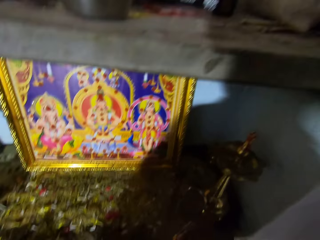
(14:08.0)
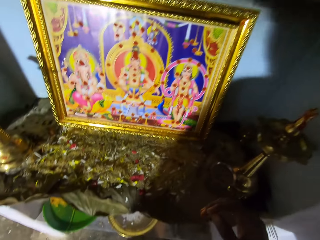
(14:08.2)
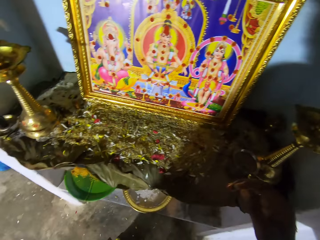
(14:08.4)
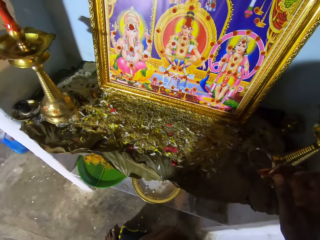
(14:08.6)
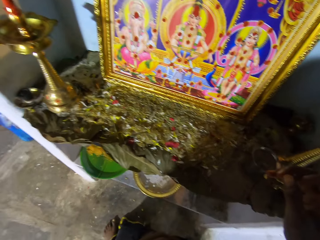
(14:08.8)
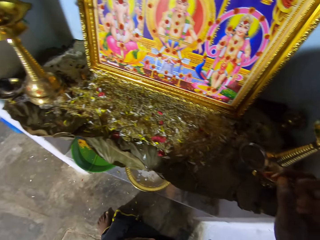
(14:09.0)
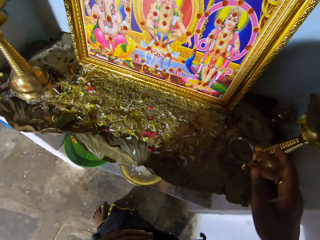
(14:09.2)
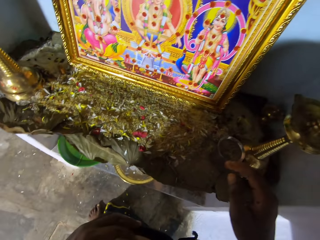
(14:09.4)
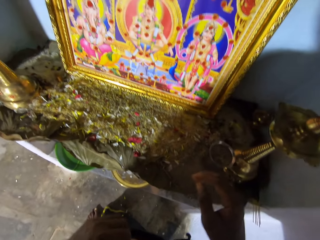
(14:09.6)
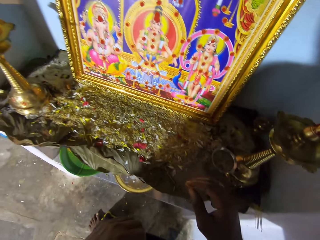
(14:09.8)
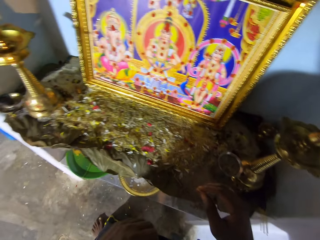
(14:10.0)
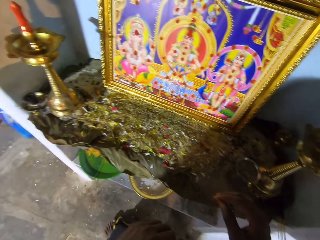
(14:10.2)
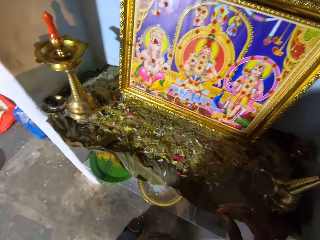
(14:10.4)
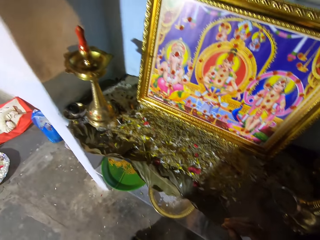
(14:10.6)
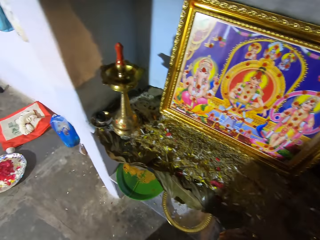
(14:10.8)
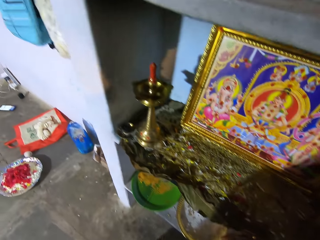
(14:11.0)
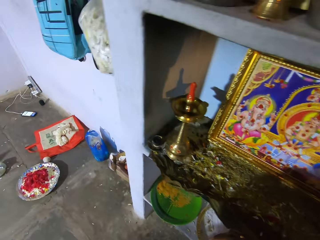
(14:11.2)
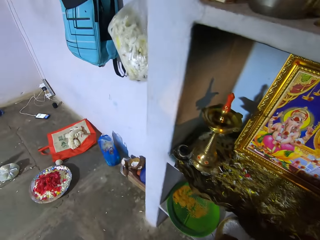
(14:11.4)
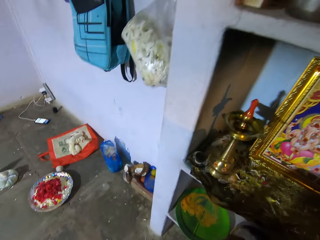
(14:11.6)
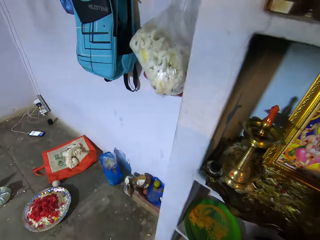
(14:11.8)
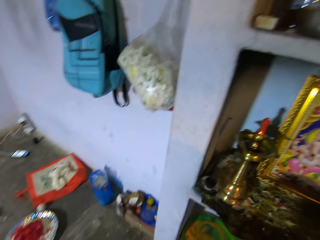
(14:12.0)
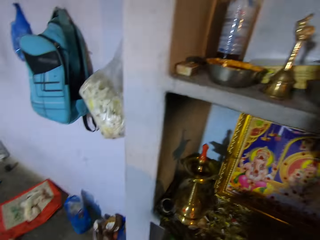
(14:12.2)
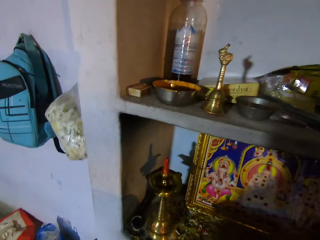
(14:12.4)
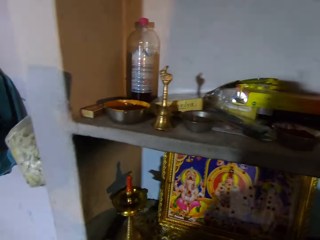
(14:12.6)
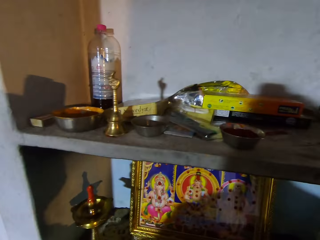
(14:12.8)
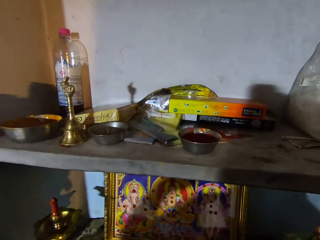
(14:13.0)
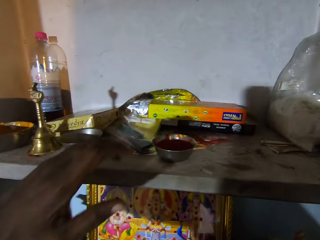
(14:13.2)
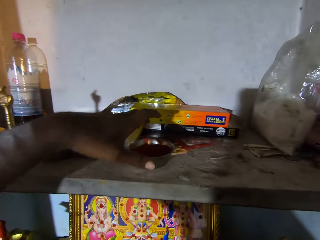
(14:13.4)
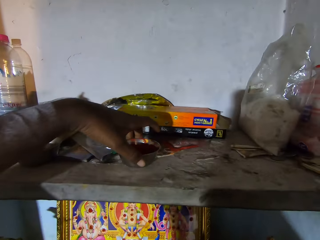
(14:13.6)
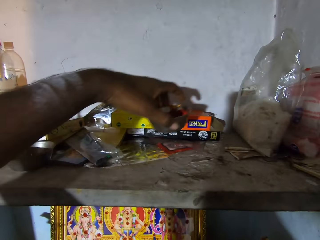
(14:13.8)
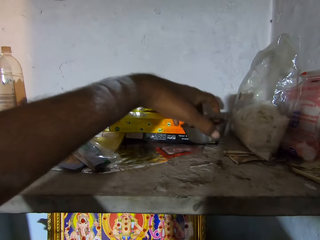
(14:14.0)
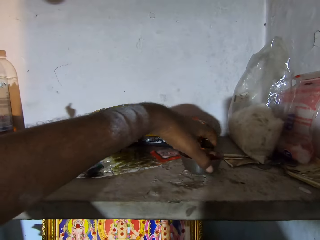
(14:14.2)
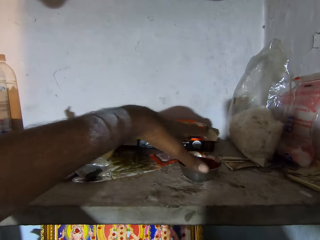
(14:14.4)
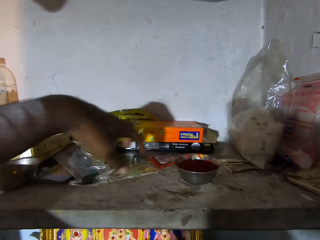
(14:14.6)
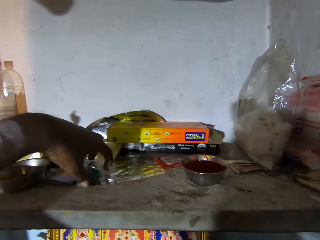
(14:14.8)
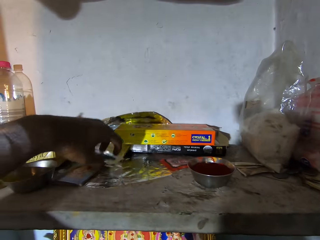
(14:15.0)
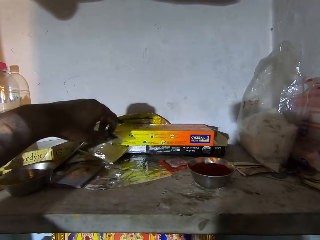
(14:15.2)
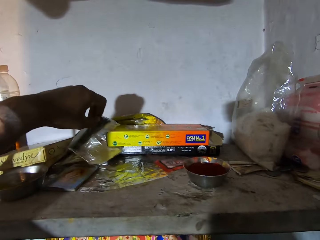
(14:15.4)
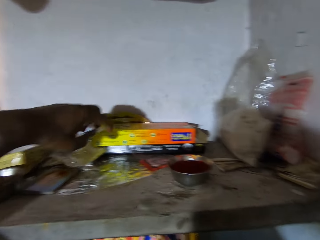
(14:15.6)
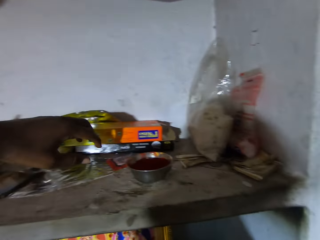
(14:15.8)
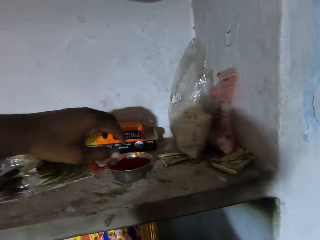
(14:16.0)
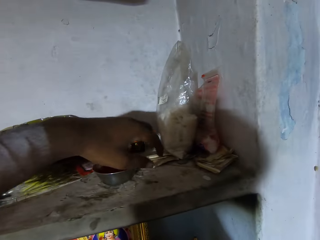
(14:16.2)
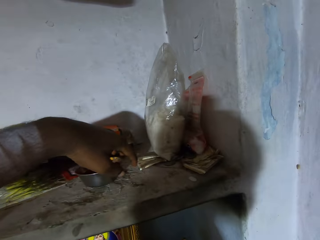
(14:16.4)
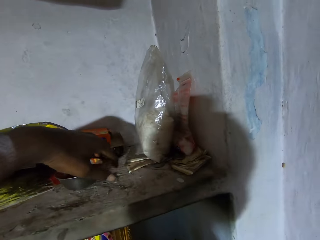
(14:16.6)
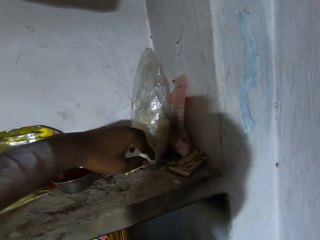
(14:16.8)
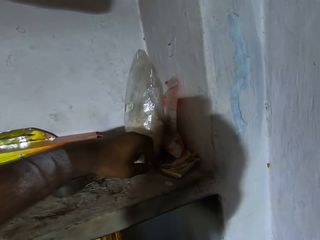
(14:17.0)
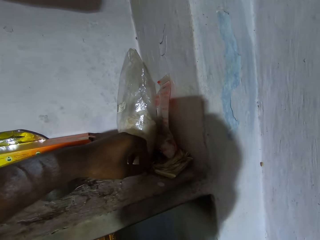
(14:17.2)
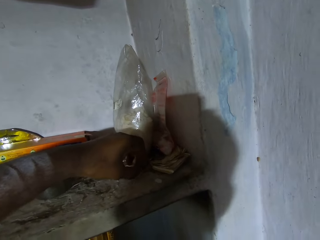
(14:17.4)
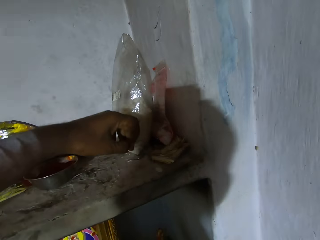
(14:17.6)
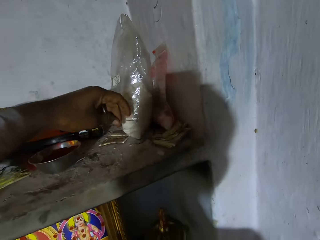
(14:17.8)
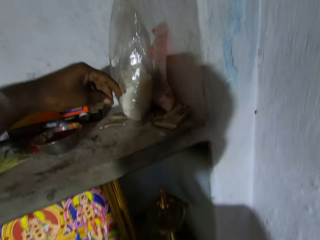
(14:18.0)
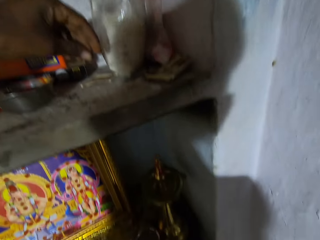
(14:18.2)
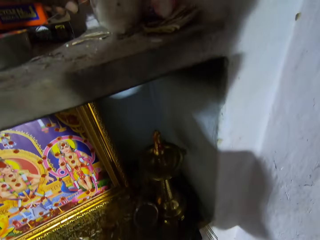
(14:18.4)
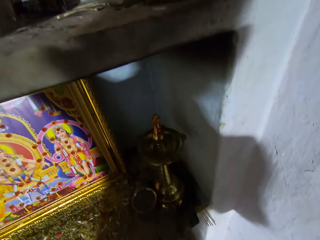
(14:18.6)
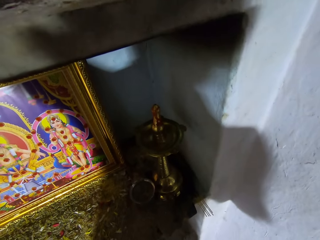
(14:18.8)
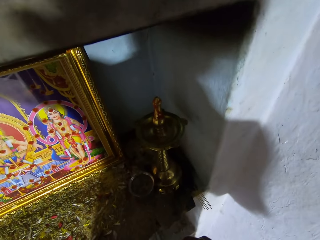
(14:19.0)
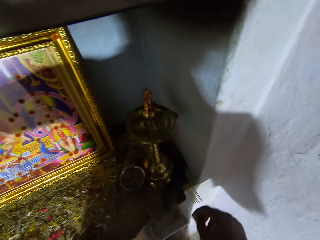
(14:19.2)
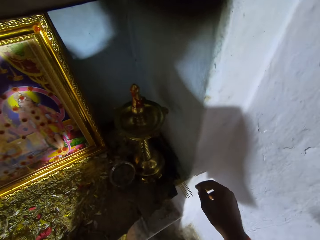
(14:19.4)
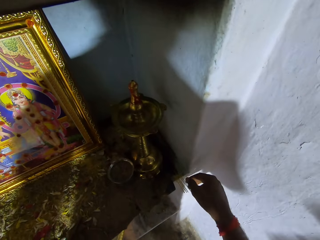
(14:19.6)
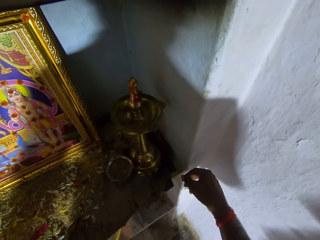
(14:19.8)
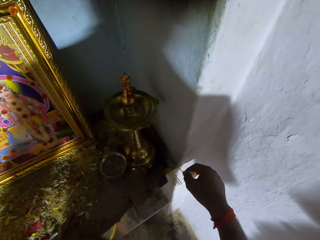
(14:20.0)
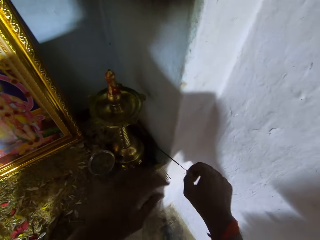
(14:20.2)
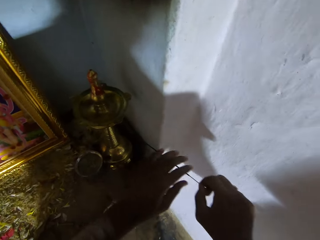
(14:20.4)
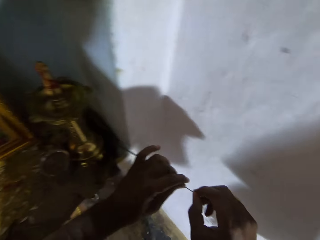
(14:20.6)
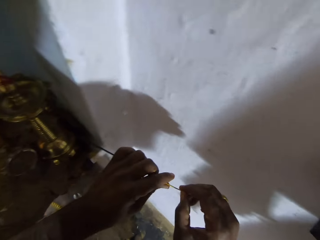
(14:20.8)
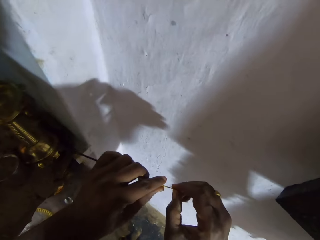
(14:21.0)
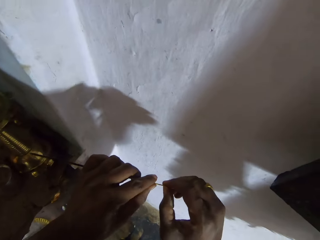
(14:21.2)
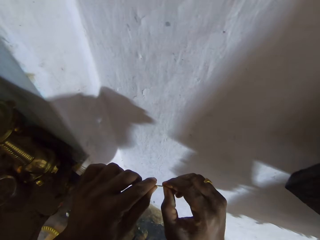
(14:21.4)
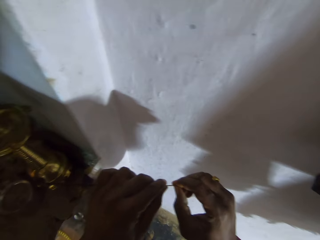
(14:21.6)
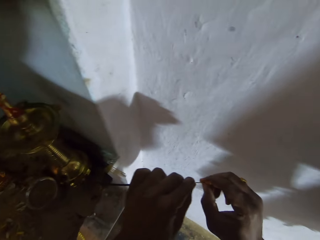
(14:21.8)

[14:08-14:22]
The camera wearer looks at the wall art. They pick the bowl from the shelf. They pick the tin with paint. They put the bowl on the shelf. They touch the foil paper on the shelf. They look around. They move the bowl on the shelf. They touch the nylon paper on the shelf. They look around. They look for something. They pick the incense stick from the shelf.

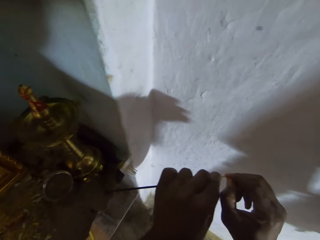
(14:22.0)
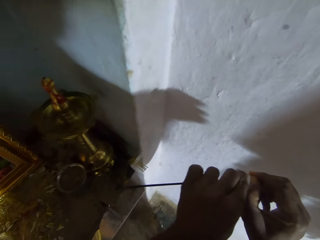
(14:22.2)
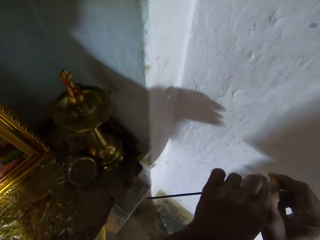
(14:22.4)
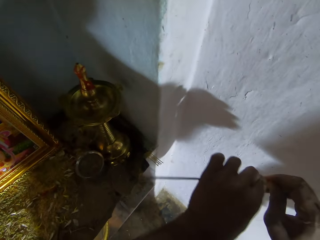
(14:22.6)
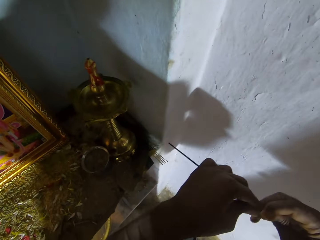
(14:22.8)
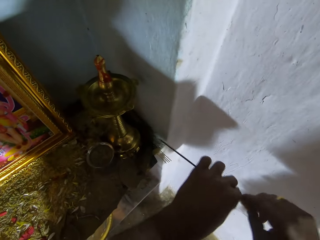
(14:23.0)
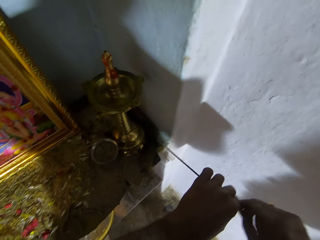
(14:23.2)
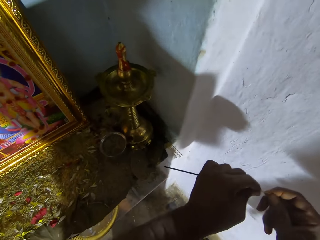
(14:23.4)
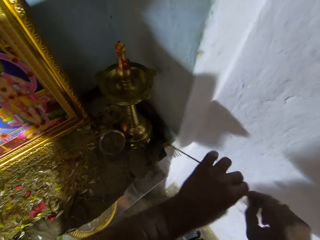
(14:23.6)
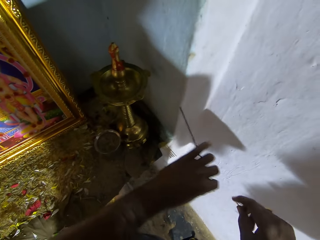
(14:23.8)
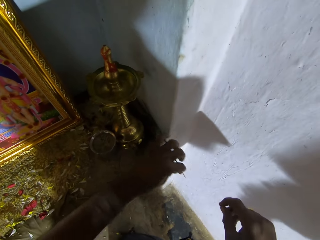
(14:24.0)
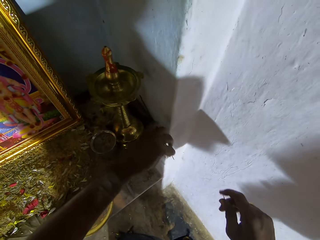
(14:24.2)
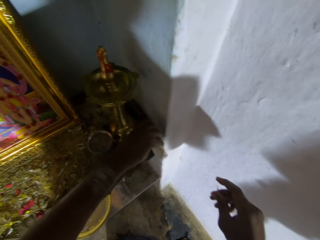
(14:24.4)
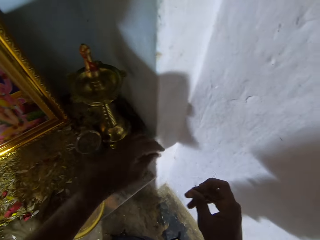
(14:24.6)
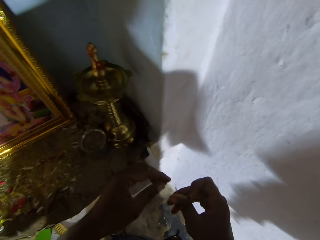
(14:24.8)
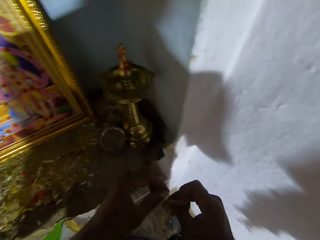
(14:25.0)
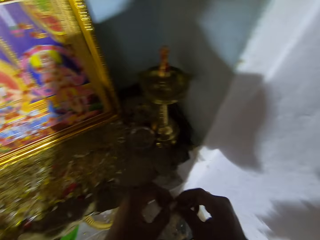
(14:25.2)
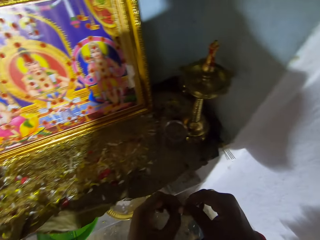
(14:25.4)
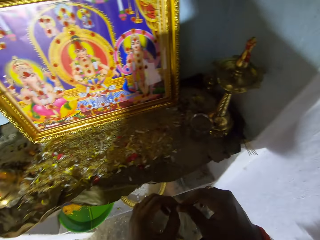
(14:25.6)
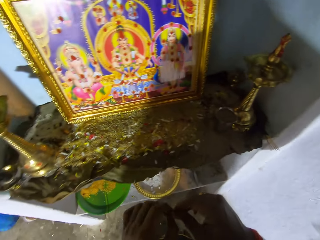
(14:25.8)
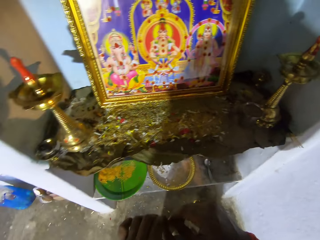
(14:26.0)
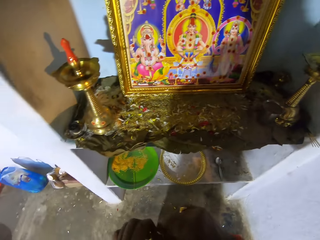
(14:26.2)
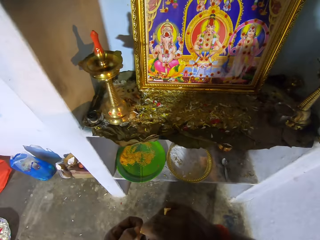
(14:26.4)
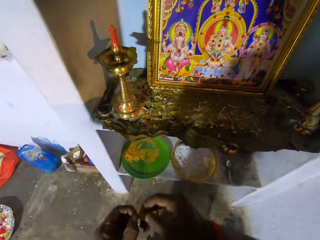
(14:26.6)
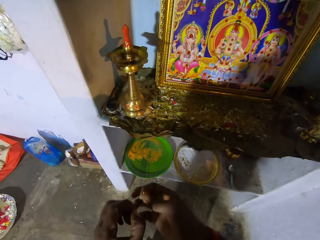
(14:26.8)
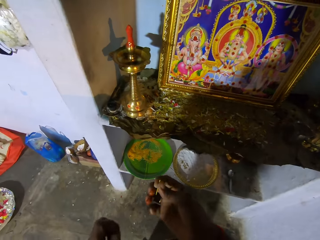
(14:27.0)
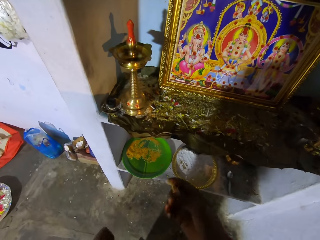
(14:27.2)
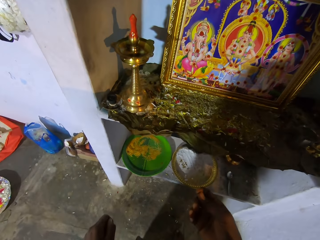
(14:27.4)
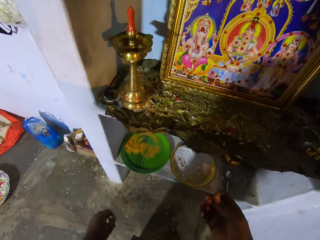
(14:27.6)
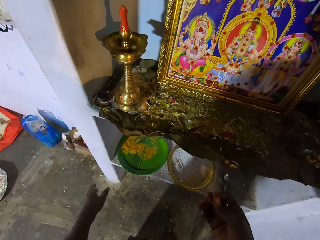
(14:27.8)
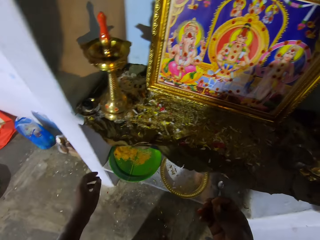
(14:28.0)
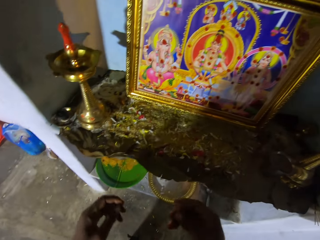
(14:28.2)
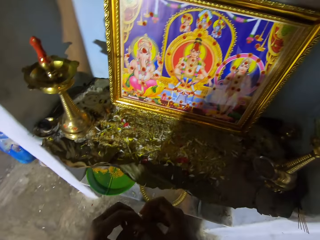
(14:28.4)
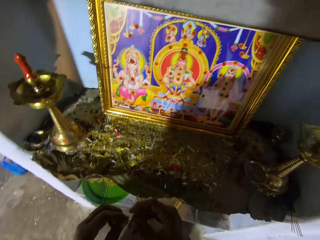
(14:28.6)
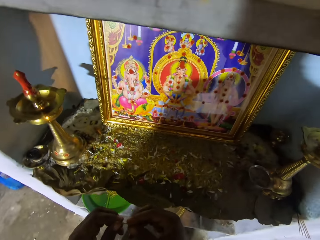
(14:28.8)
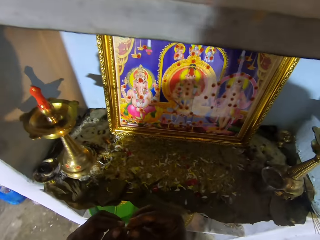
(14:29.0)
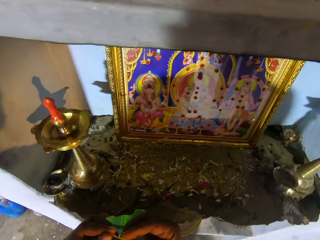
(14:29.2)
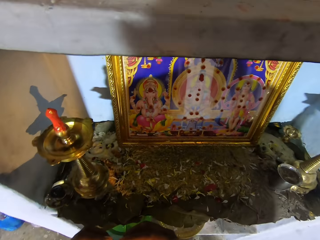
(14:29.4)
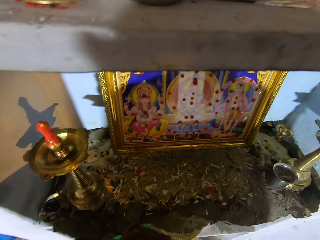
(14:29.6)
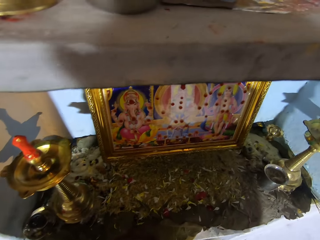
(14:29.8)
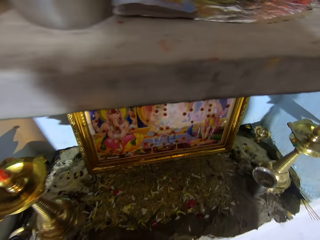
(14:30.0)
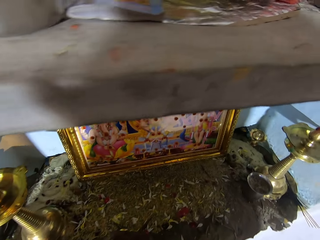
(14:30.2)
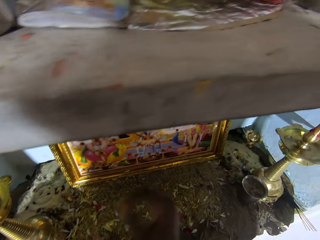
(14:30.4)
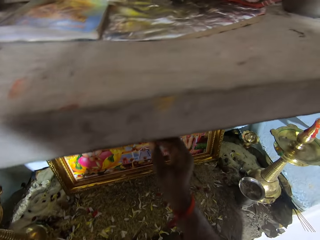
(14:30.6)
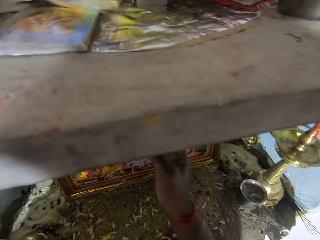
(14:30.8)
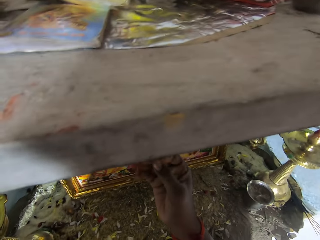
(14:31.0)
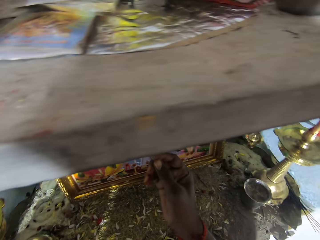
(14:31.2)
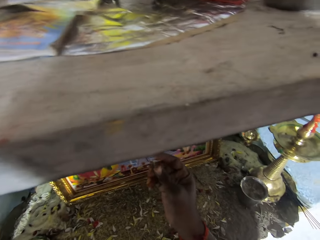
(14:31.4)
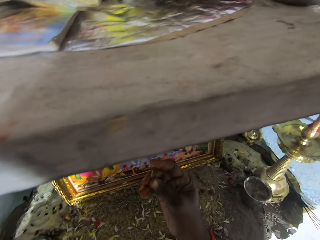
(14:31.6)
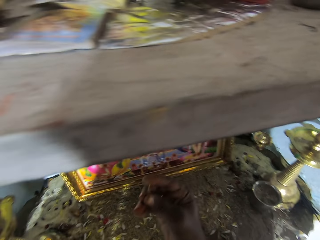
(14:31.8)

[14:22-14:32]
The camera wearer breaks the incense stick. They put the incense stick on the shelf. They hold the stick in the hand. They break the stick. They throw the stick on the floor. They look around. They look at the wall art. They hold the stick in the hand. They look around.
